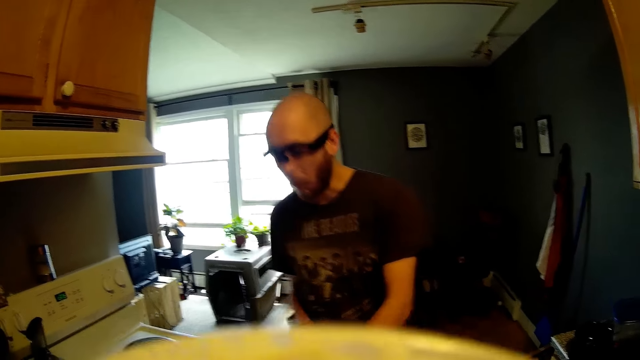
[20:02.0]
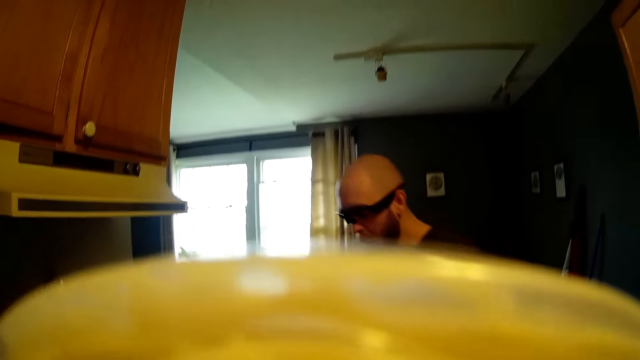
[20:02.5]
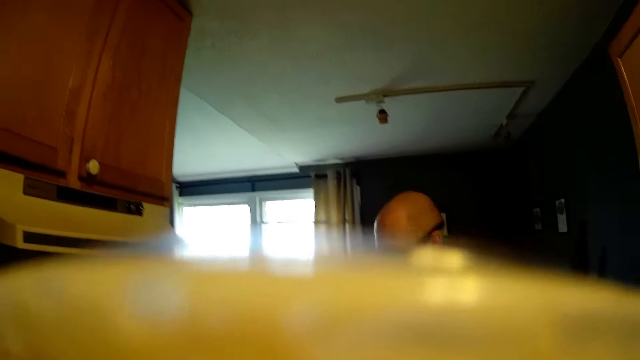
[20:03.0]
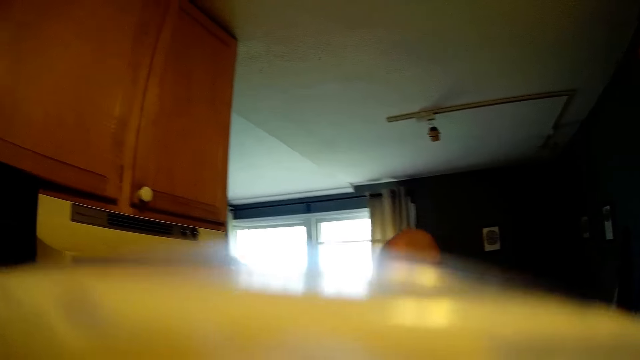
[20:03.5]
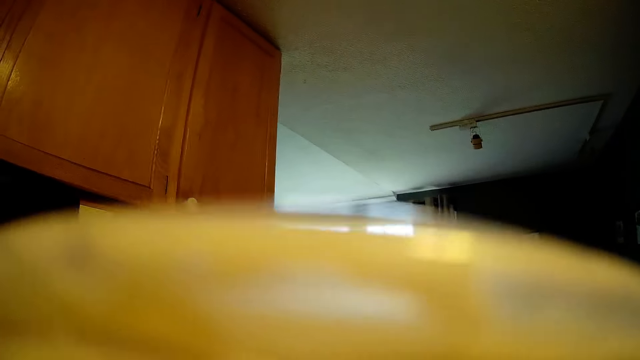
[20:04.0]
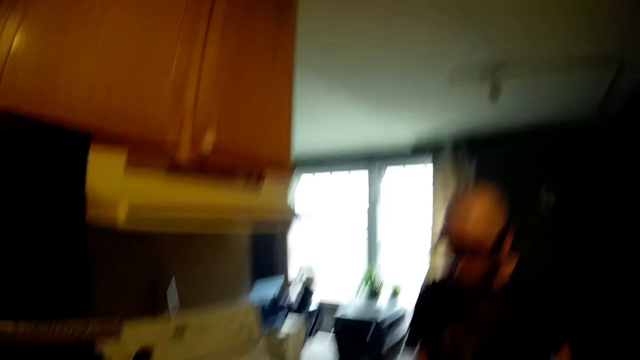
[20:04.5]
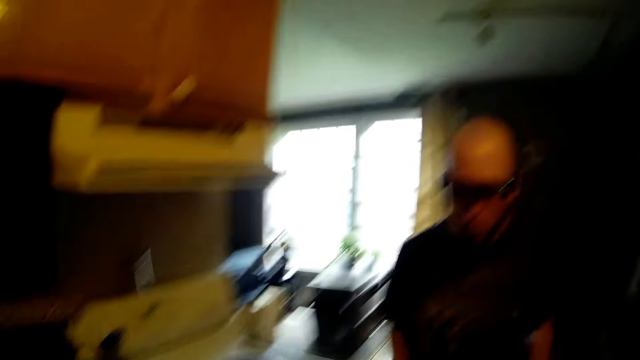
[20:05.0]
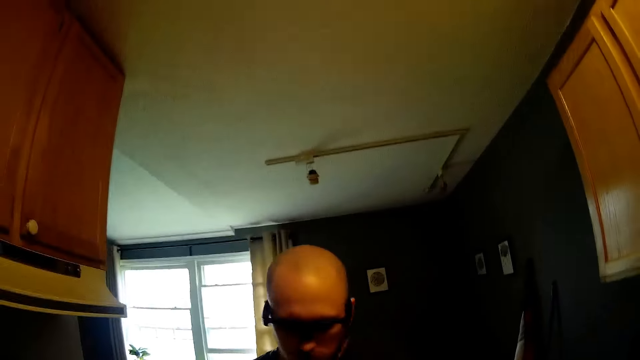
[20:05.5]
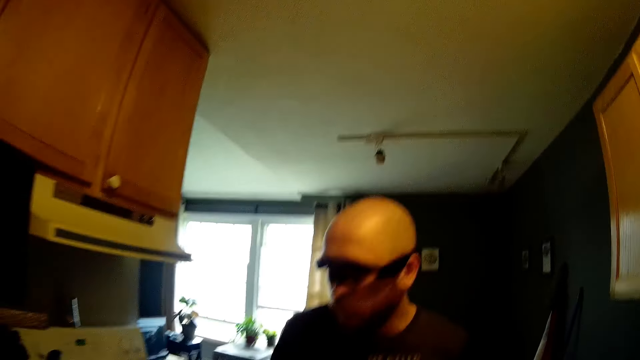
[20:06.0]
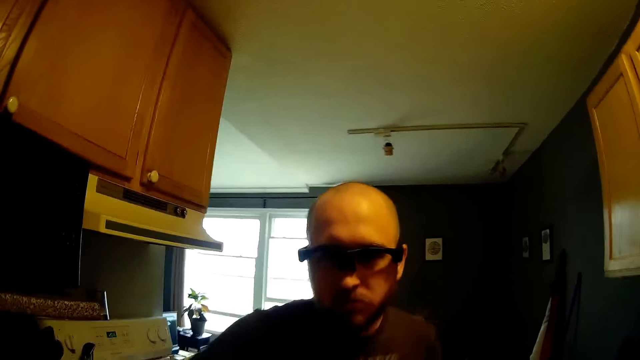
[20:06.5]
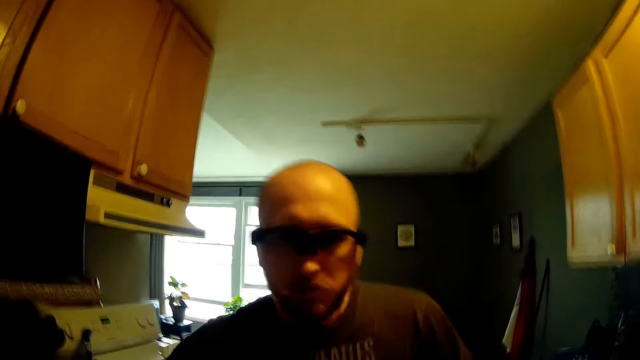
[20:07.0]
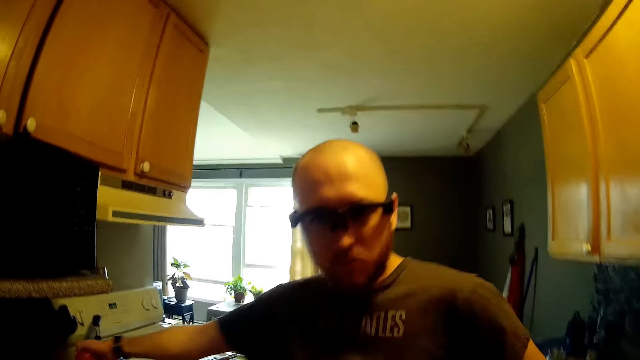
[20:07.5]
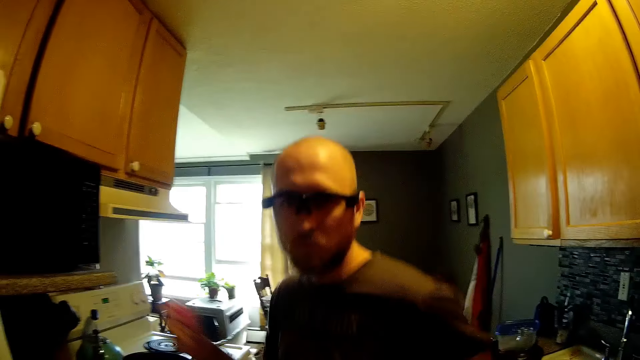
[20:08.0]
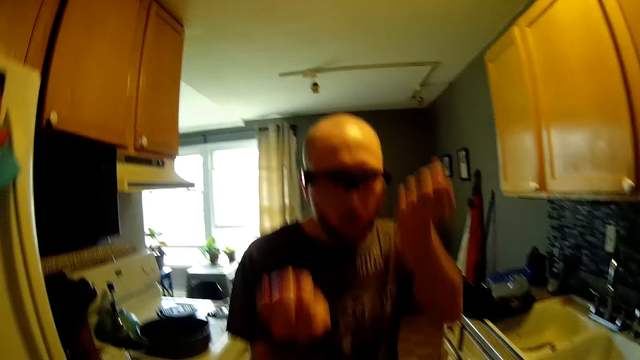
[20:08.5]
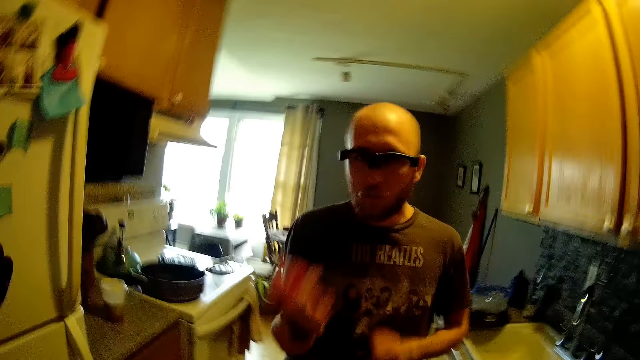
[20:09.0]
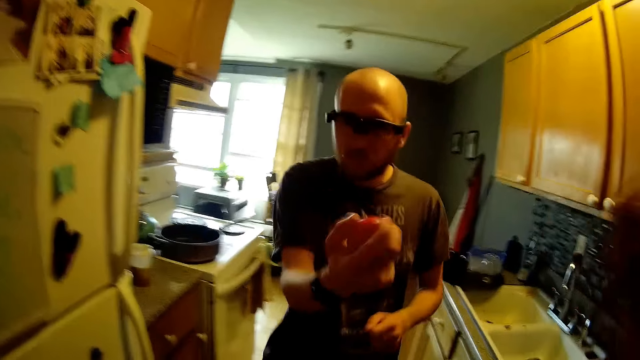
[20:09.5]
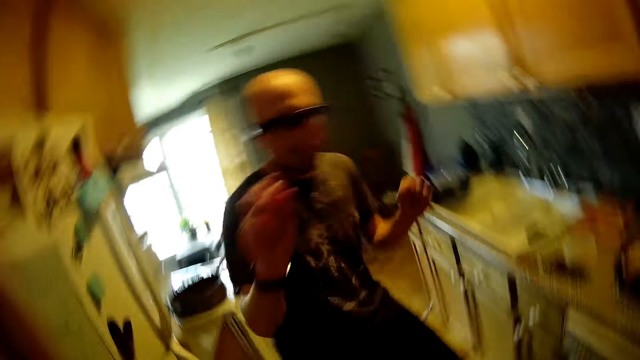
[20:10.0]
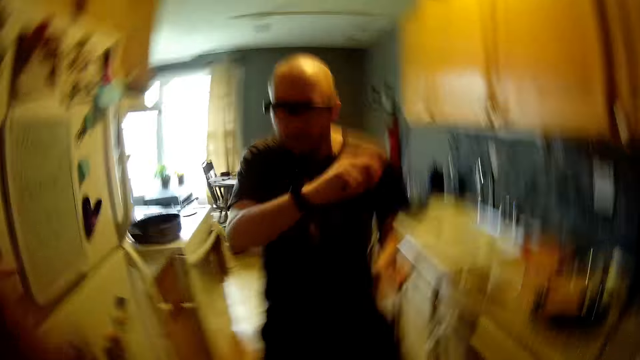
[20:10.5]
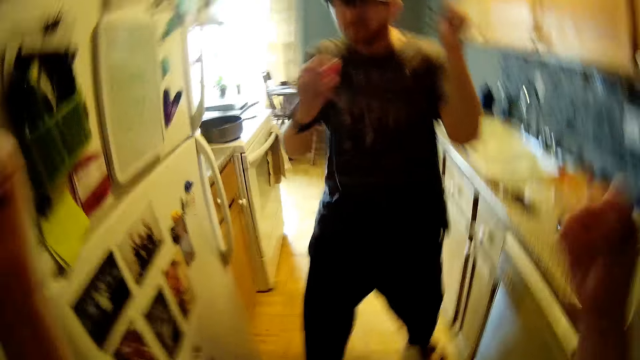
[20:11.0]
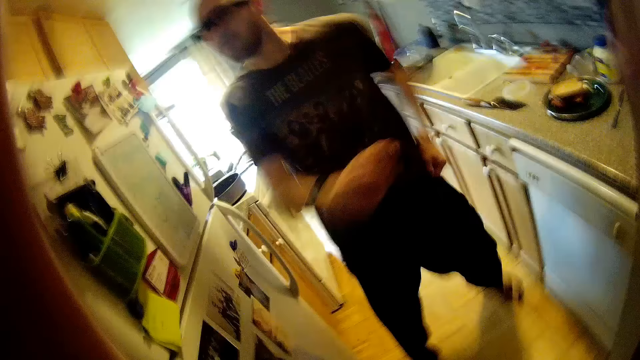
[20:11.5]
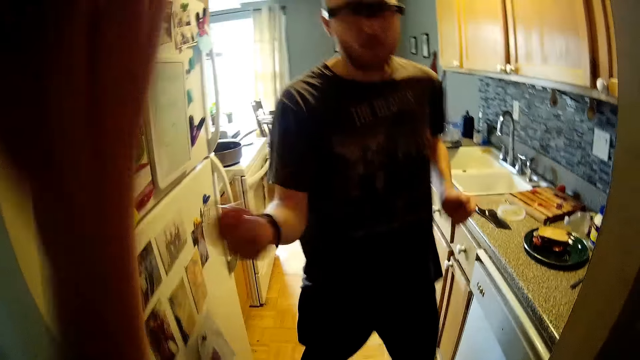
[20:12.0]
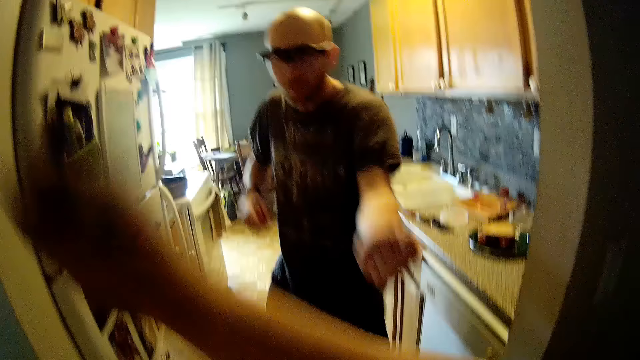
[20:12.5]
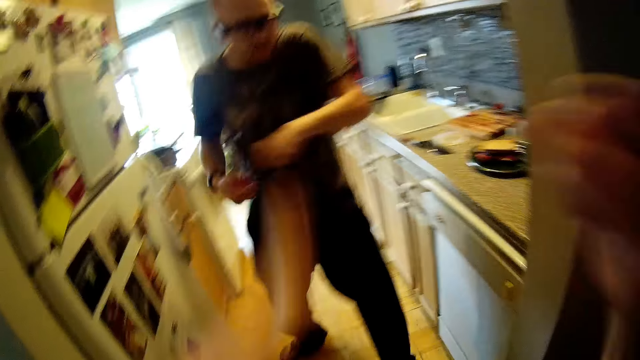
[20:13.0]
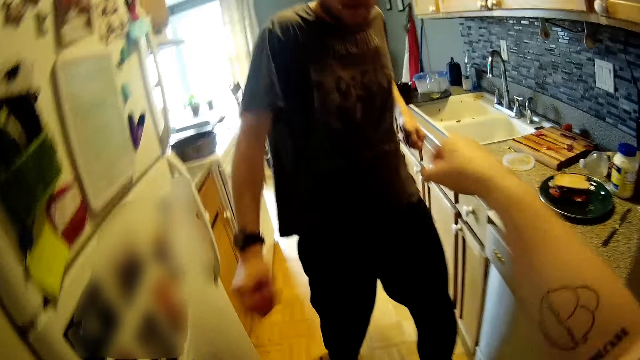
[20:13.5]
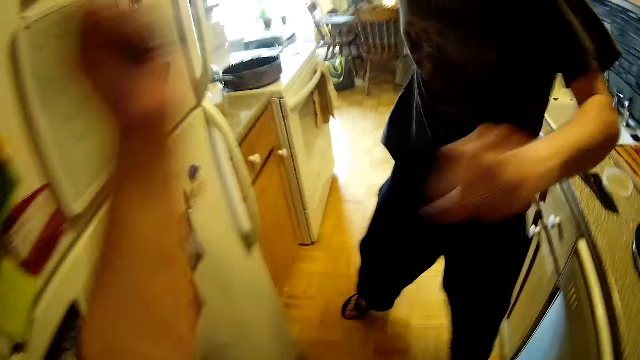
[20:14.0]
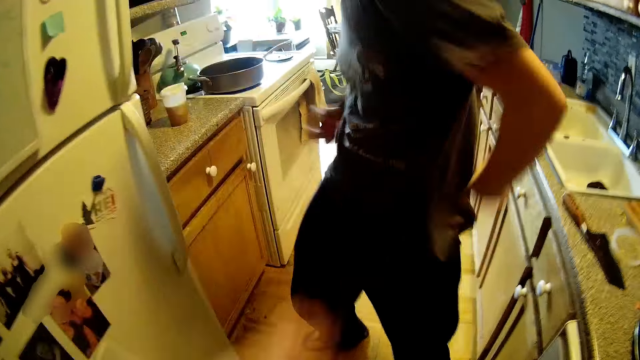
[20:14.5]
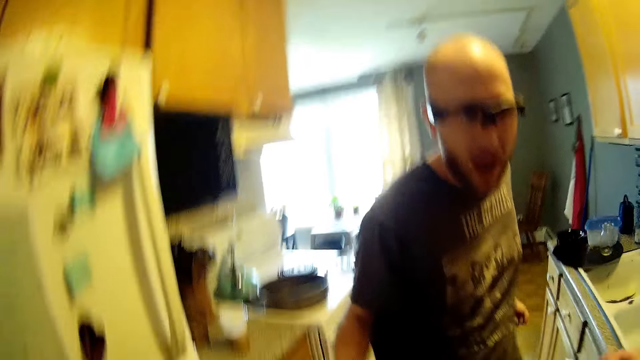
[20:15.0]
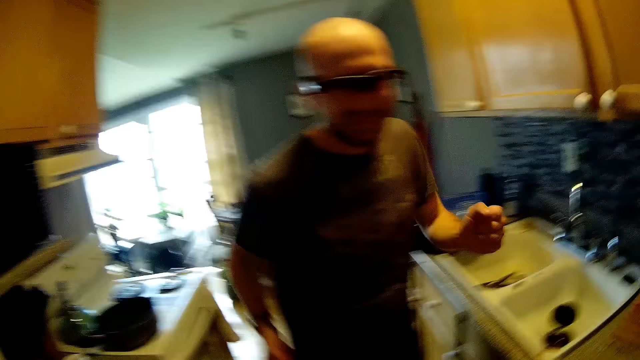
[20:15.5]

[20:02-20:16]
The man dances in the kitchen. The camera wearer dances with the man in the kitchen. The man dances.

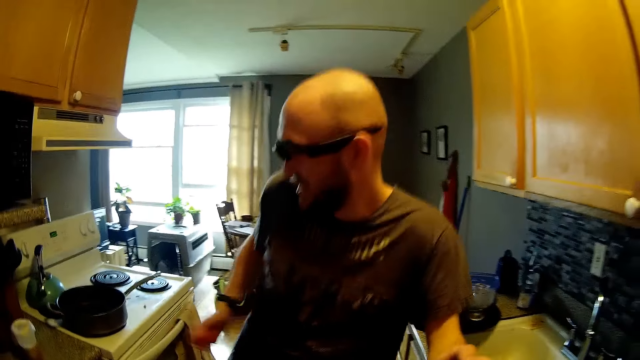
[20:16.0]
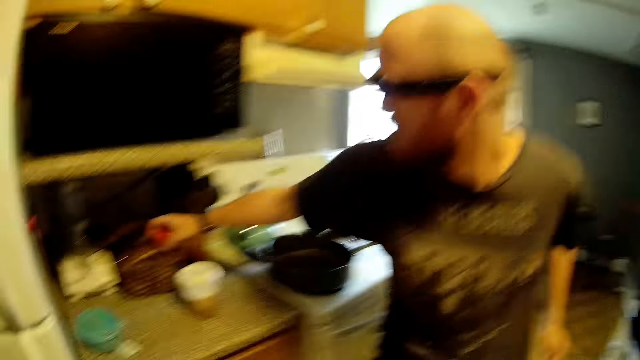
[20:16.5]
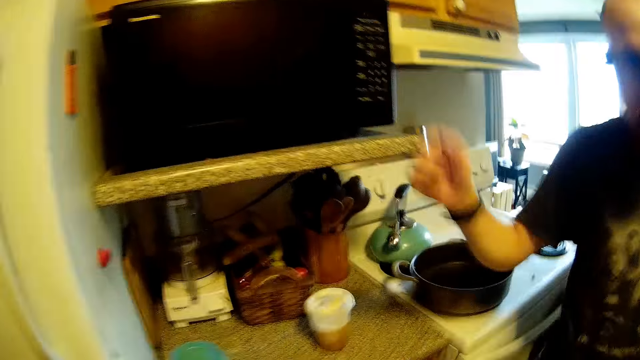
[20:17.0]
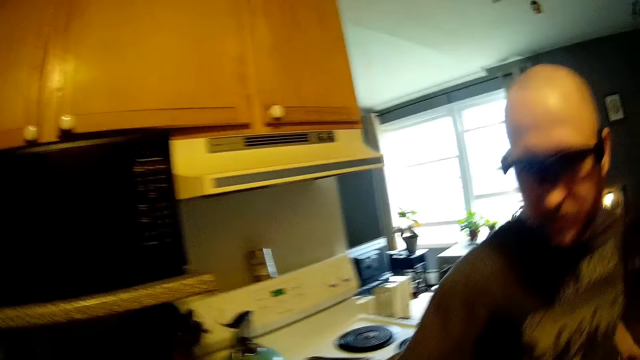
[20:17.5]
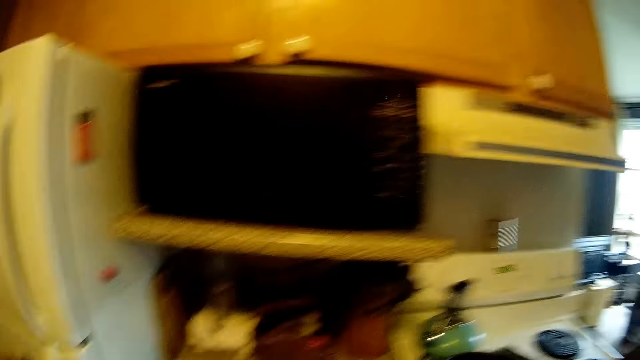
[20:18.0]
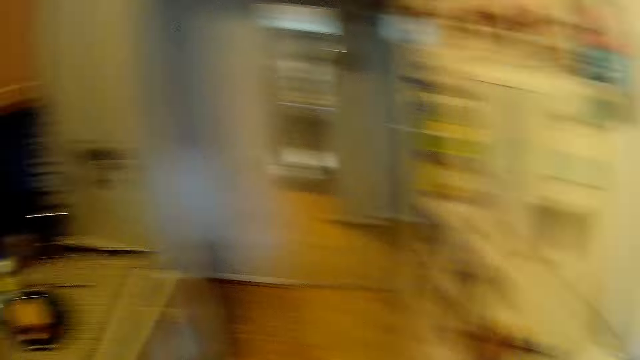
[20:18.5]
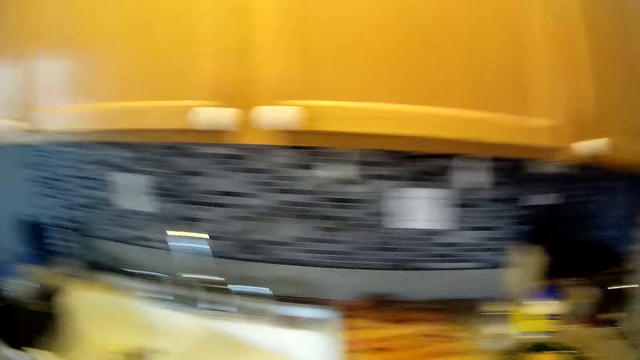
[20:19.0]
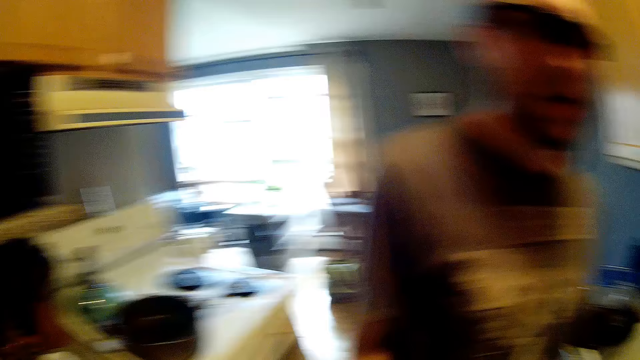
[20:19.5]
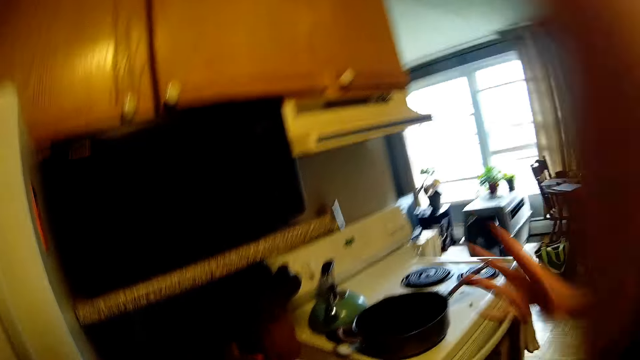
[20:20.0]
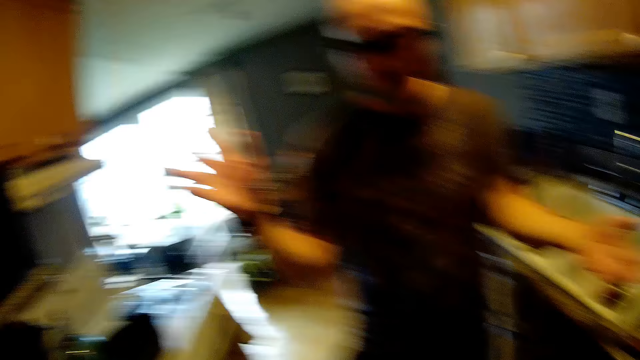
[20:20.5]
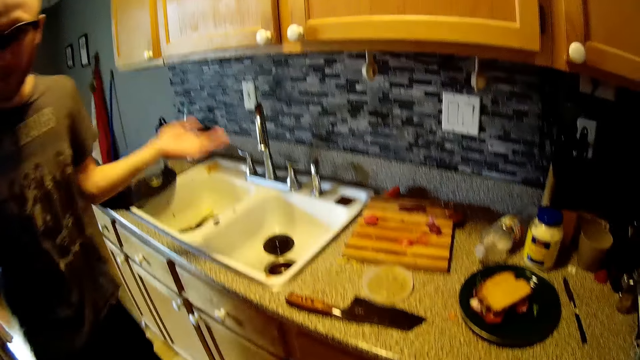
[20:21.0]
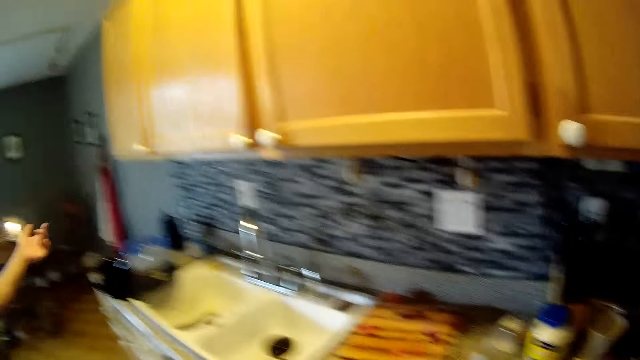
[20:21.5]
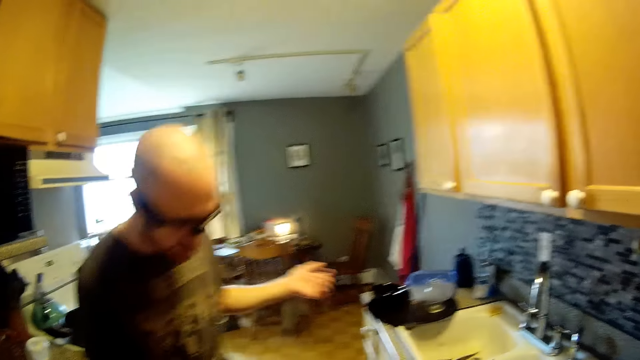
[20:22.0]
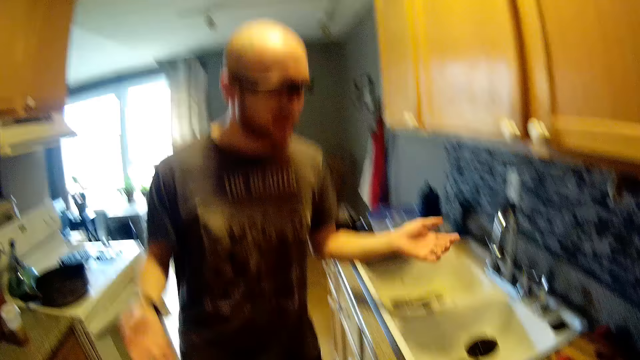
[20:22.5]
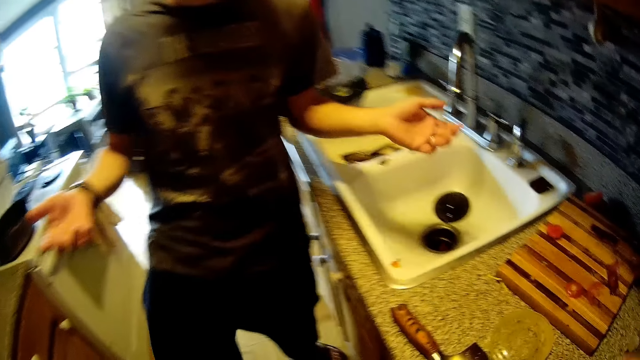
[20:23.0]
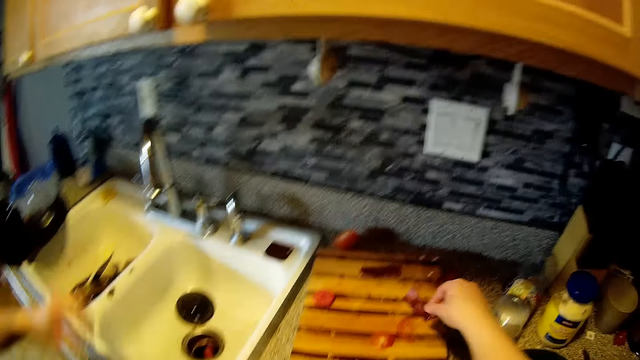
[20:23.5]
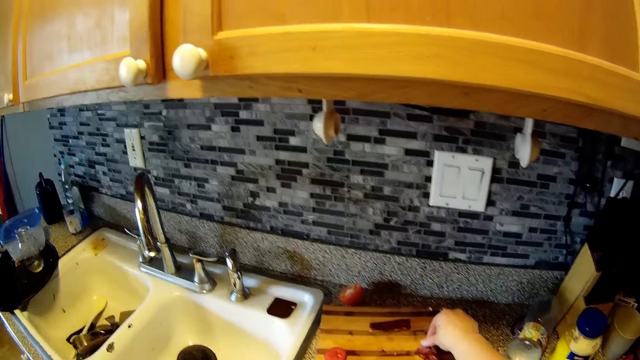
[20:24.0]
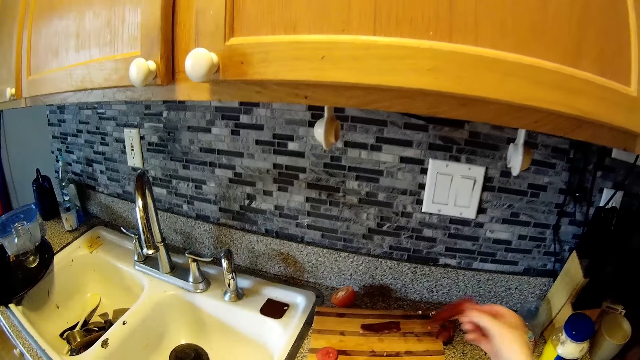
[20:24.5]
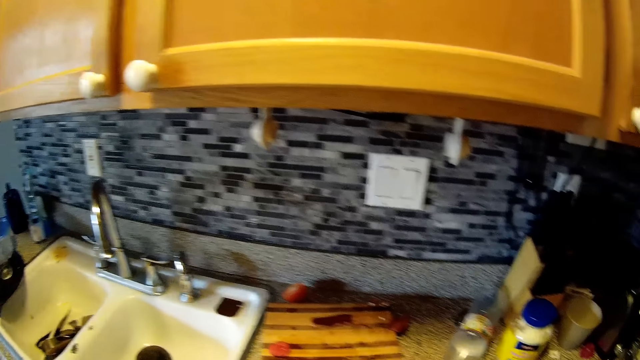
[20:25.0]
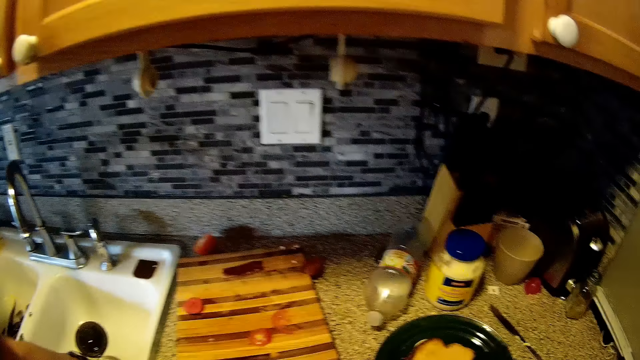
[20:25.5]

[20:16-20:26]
The camera wearer interacts with the man in the kitchen. The man speaks to the camera wearer. The camera wearer picks some piece of meat from the chopping board with her right hand.
